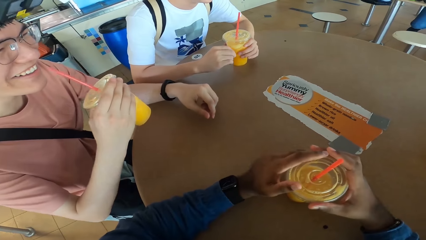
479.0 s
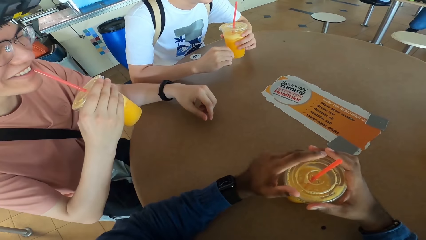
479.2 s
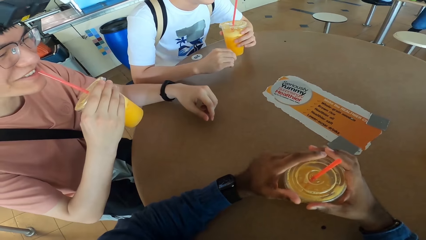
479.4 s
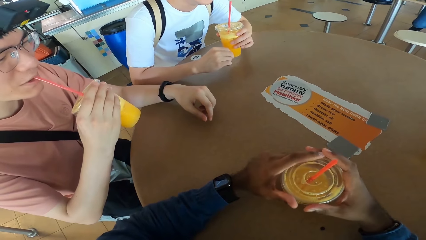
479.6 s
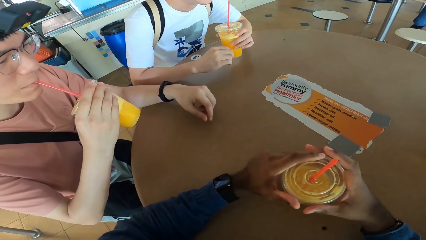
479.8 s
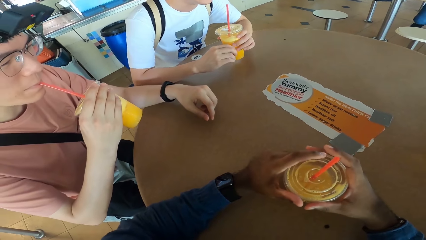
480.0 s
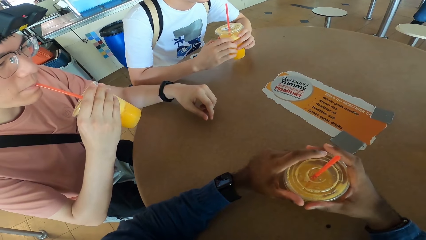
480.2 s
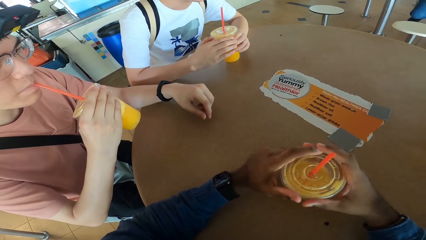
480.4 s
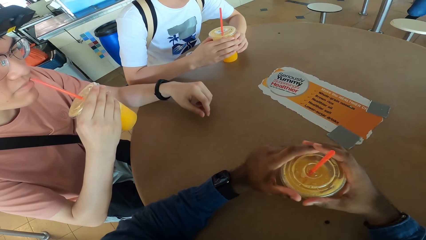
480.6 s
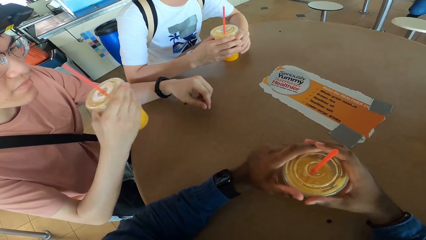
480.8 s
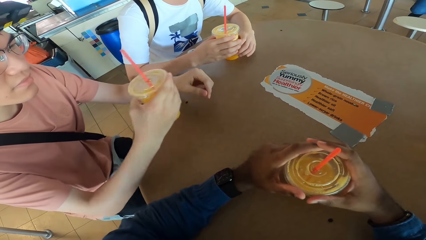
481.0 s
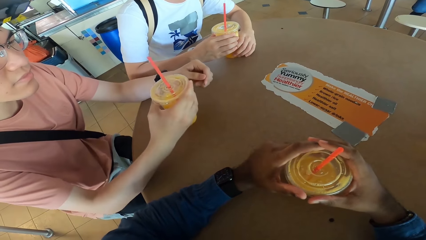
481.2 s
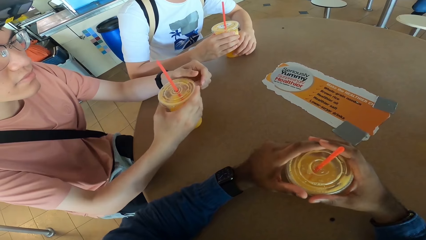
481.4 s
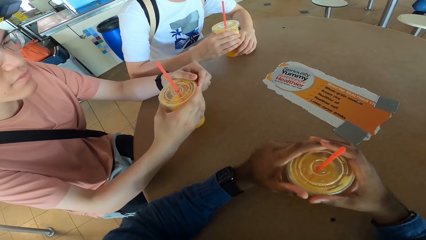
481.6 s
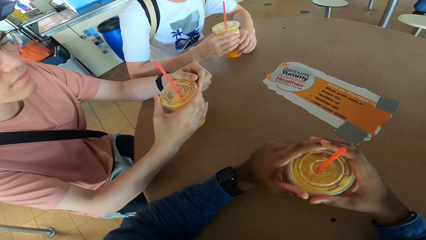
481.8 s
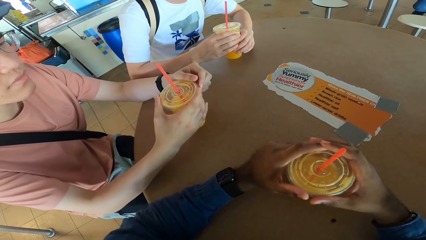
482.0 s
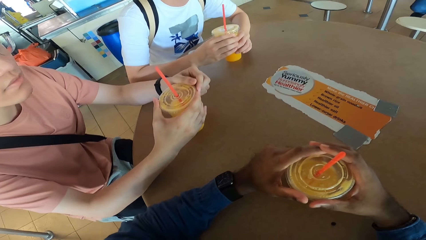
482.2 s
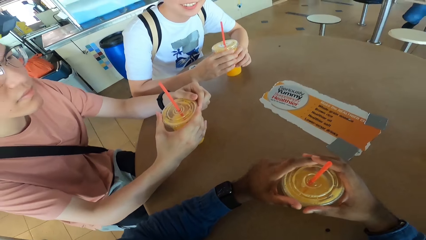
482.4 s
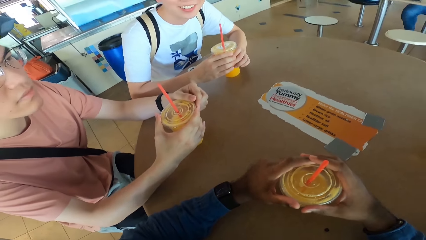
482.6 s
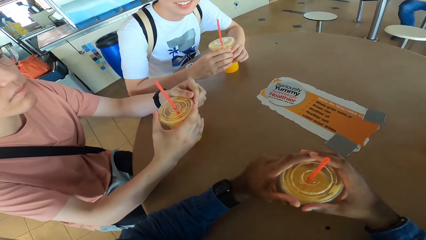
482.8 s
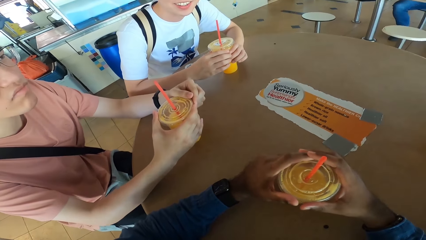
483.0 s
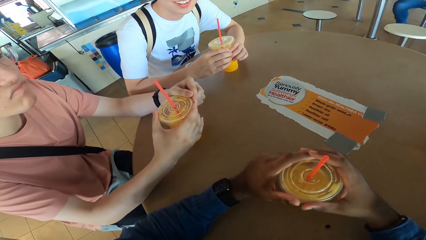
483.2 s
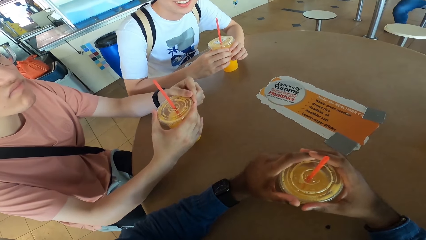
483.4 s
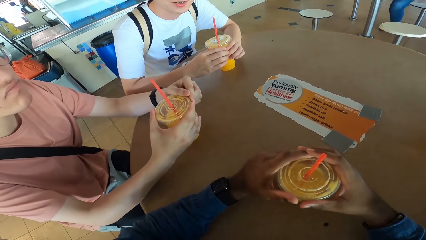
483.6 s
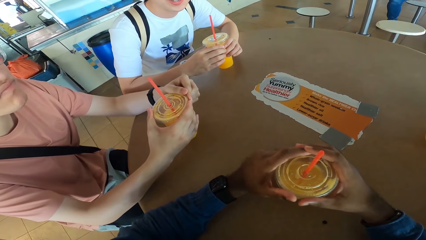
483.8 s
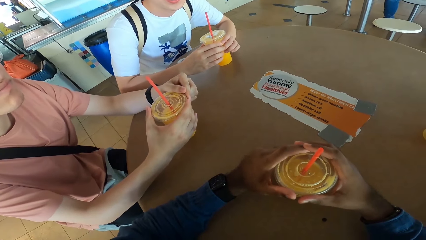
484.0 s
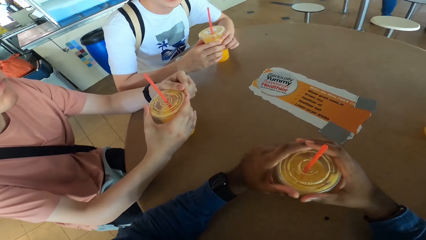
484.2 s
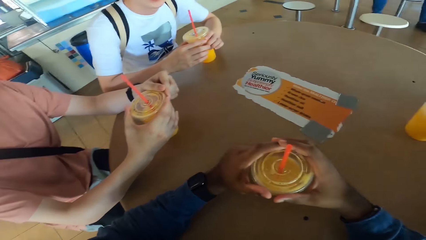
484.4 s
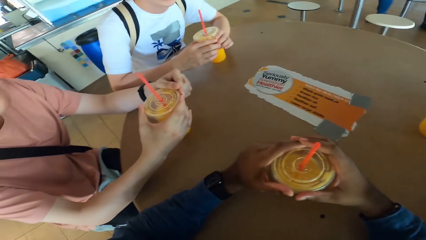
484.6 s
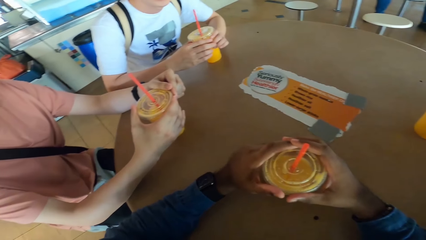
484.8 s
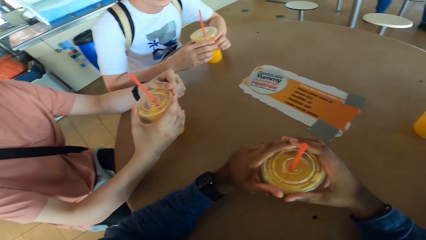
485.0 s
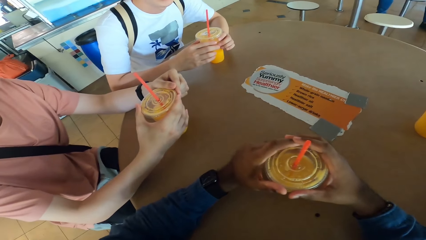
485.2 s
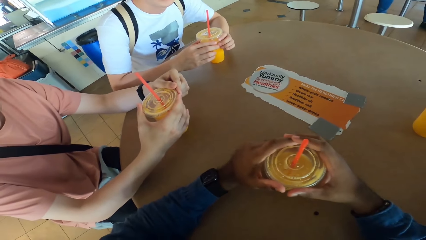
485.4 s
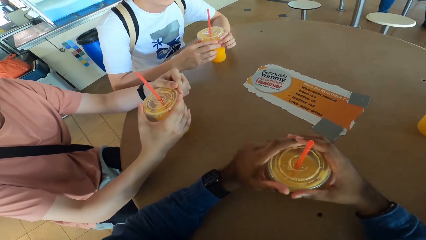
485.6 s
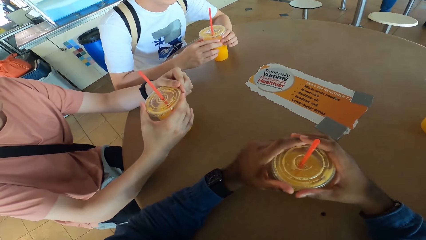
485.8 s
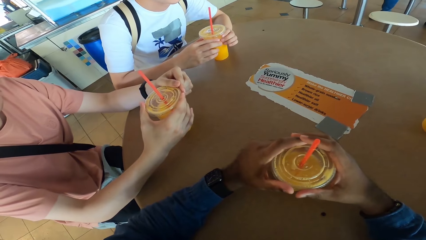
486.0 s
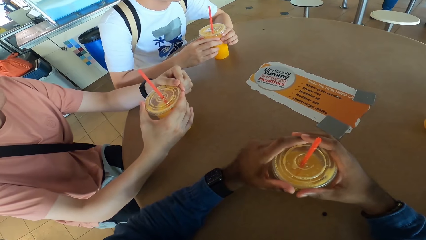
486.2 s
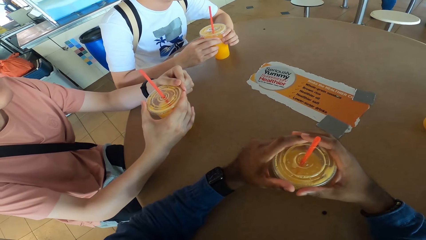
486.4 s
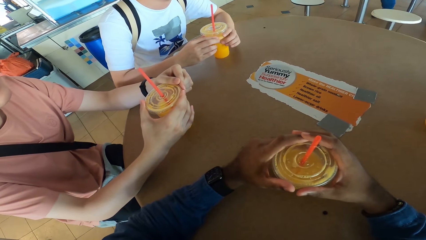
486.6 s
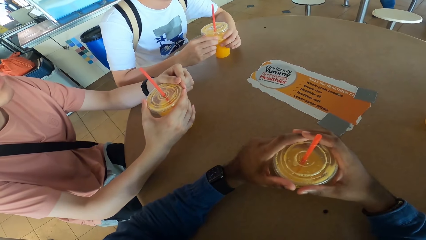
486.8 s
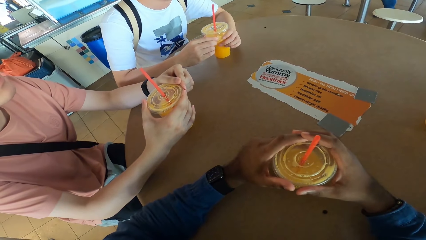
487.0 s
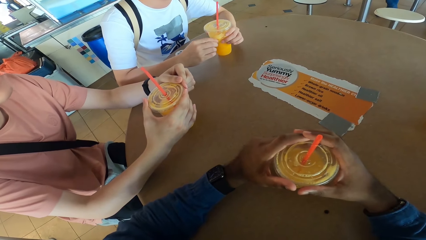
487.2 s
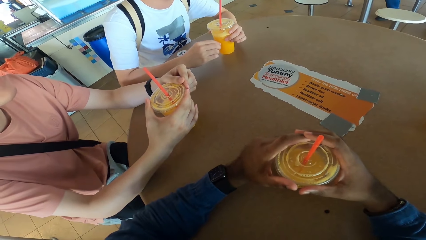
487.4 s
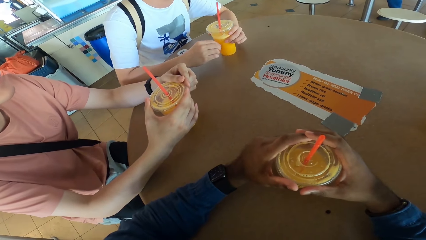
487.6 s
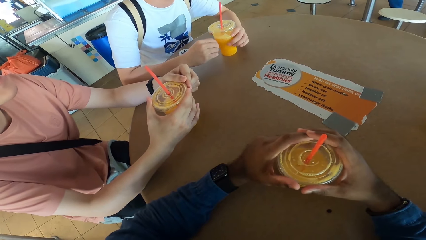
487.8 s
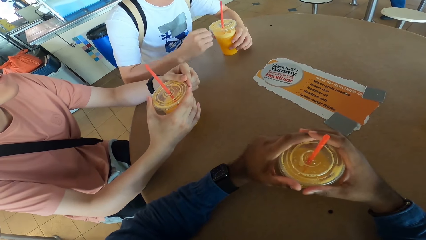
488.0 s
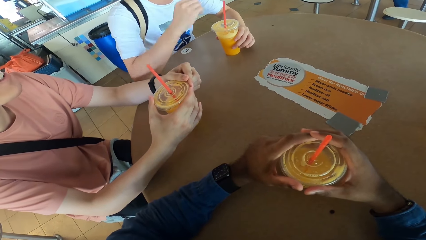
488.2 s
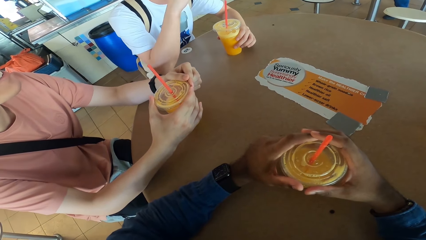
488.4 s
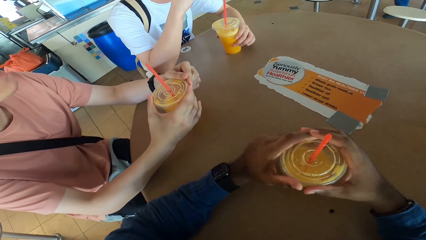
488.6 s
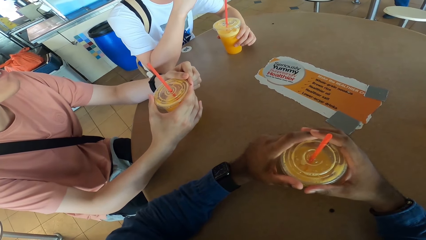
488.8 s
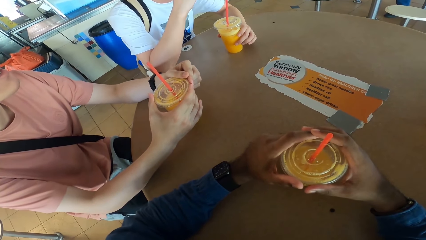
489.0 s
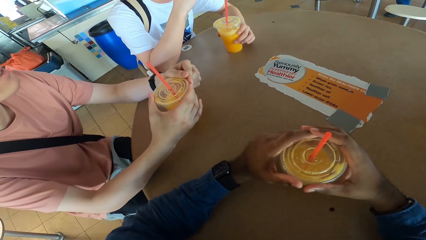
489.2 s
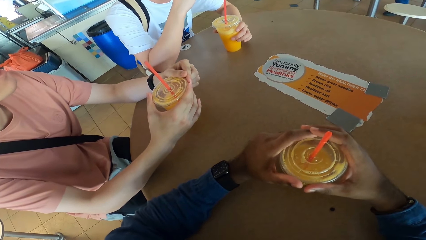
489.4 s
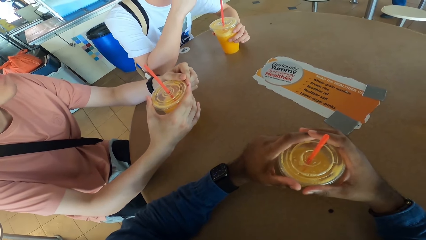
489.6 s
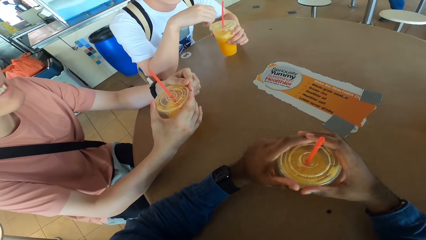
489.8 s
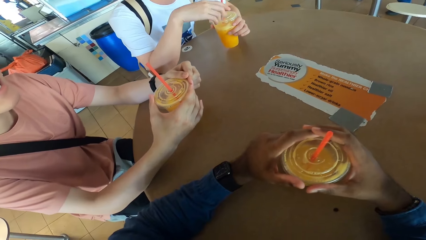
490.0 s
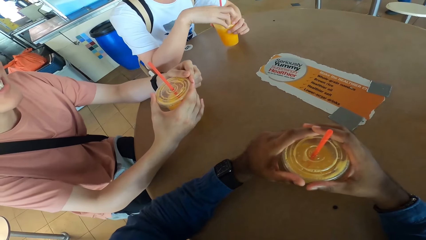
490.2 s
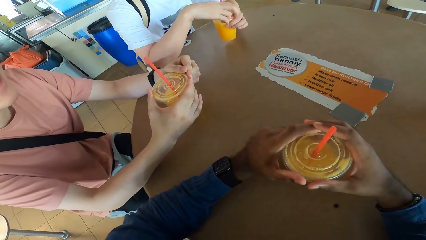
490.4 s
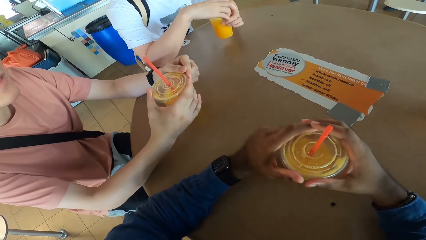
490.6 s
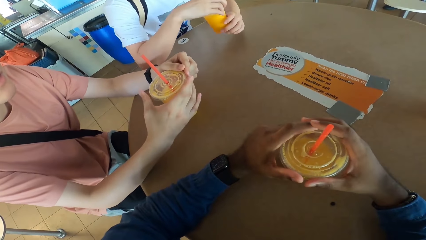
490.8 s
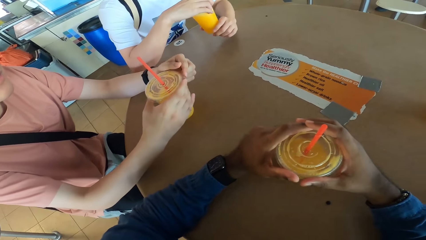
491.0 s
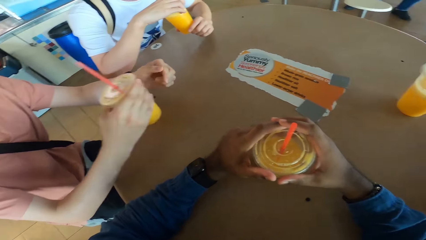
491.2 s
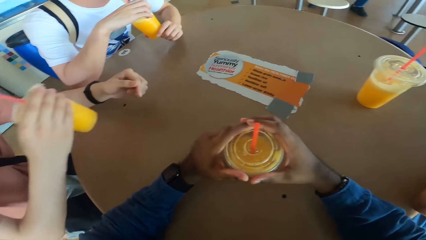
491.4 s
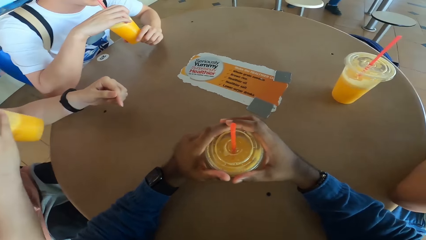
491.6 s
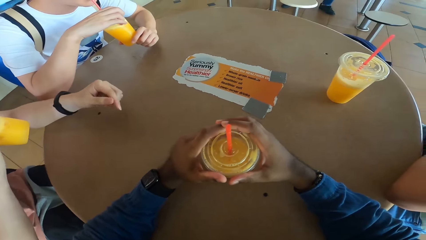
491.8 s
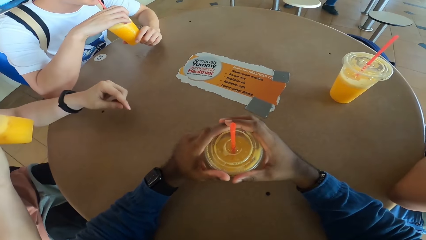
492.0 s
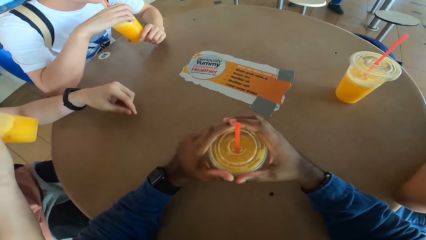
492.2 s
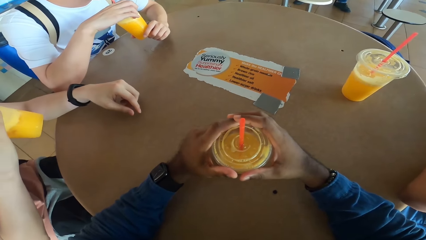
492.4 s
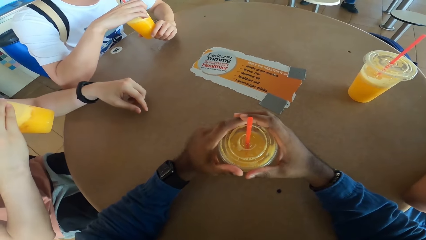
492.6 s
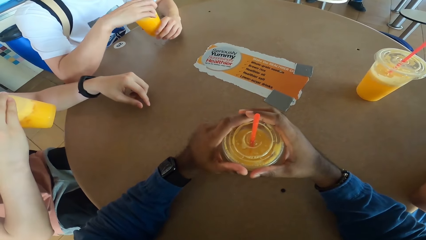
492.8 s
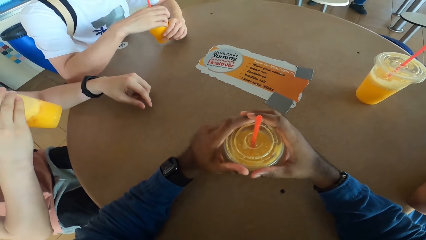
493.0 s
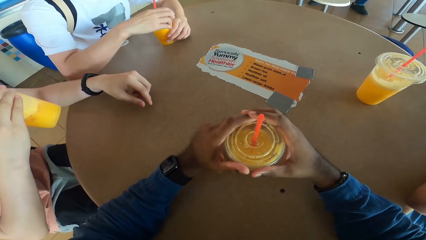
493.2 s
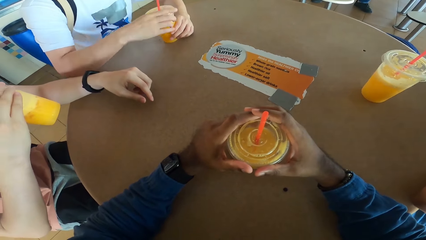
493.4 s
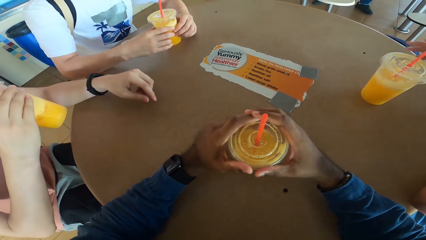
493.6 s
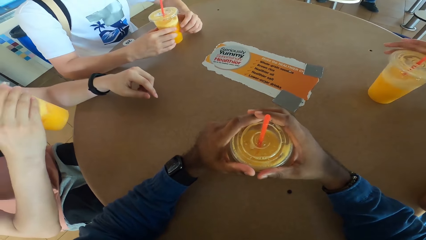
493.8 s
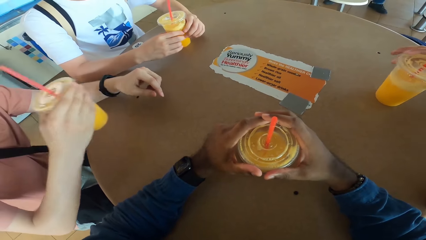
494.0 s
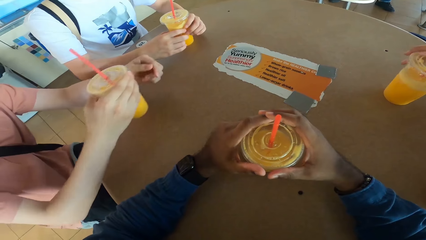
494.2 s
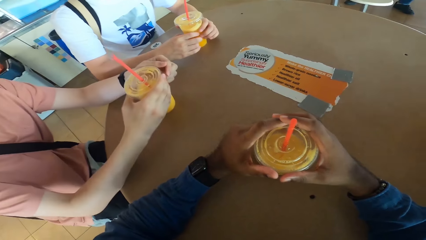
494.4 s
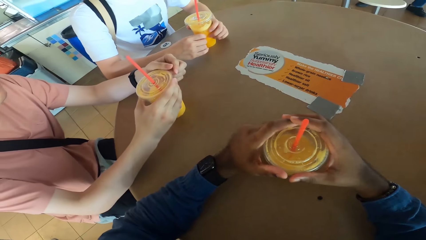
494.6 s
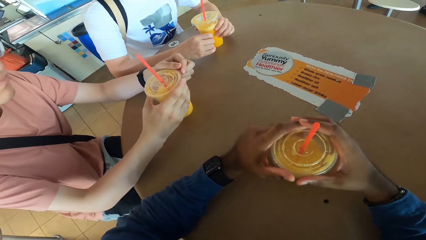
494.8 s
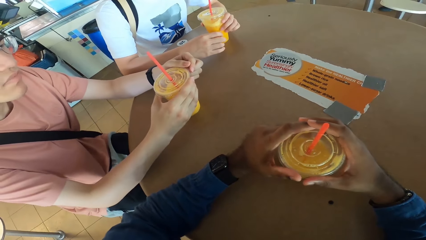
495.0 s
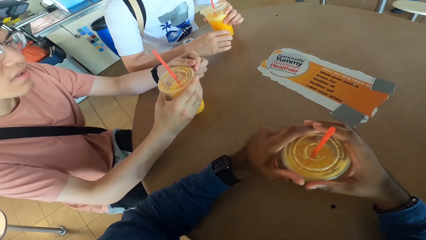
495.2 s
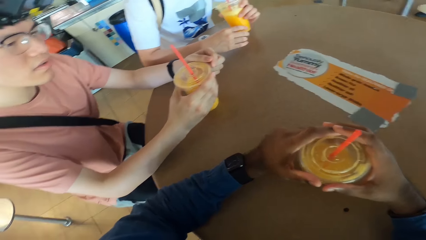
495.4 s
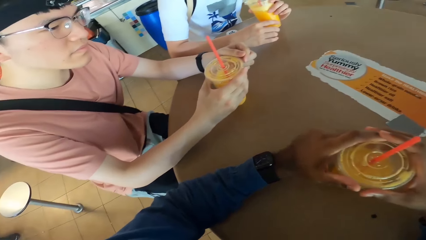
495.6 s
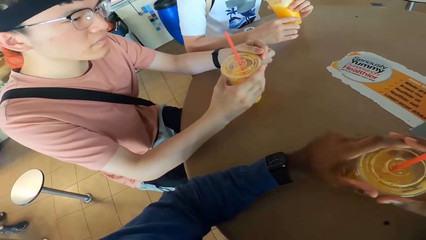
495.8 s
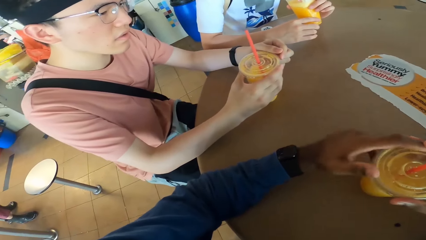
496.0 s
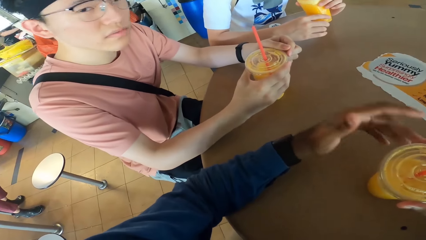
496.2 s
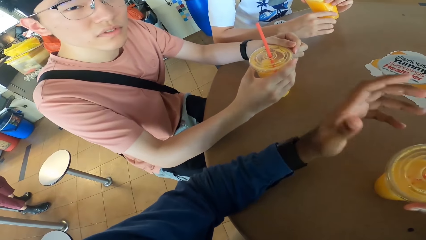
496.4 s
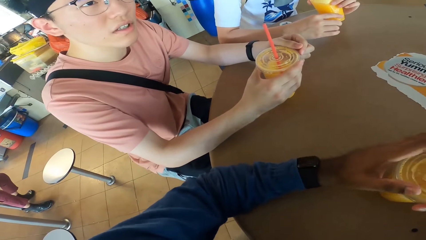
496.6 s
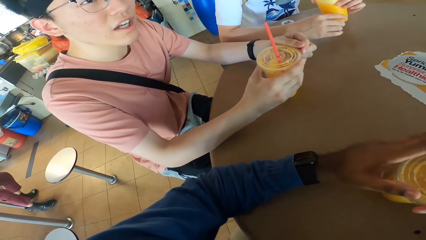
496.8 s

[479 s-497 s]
A man takes a drink. The man returns the drink to the table. Another man holds a drink. The first man takes a drink. The first man returns the drink to the table. Another man takes a drink.
